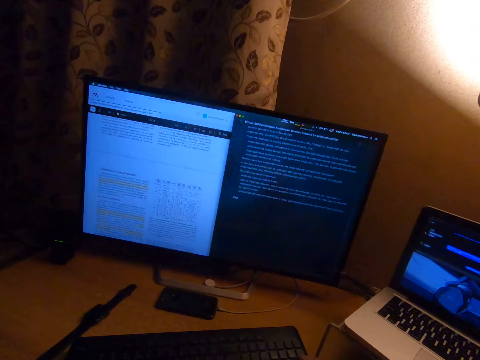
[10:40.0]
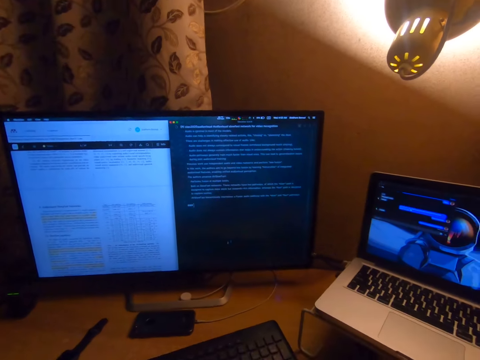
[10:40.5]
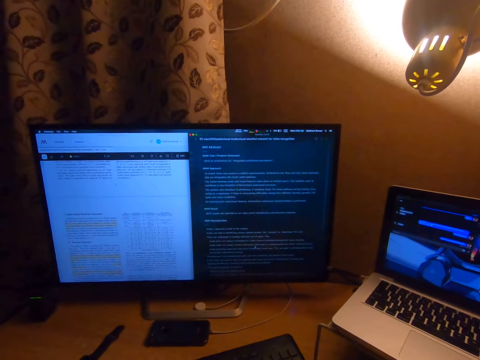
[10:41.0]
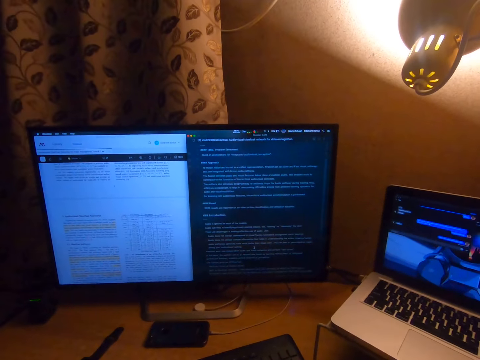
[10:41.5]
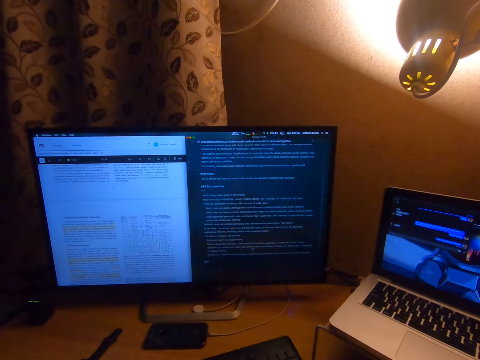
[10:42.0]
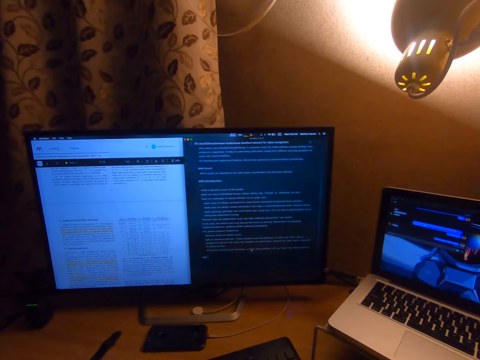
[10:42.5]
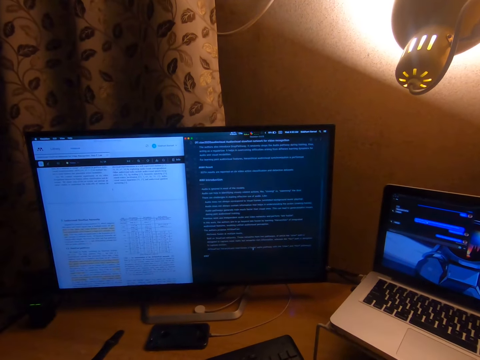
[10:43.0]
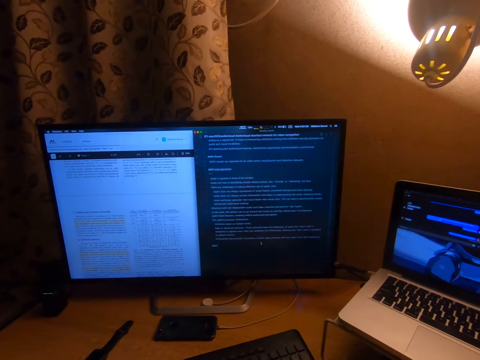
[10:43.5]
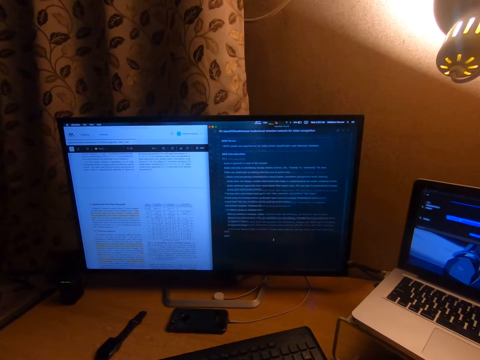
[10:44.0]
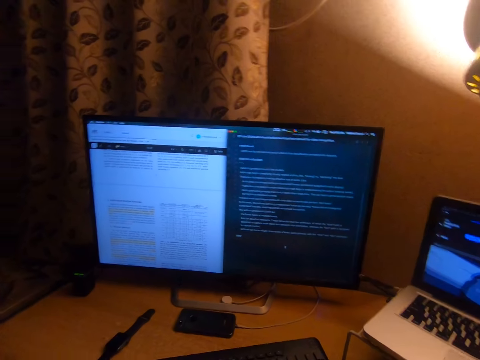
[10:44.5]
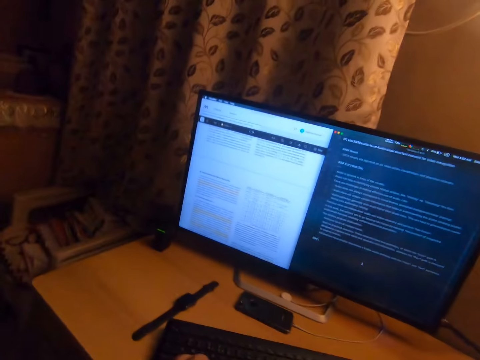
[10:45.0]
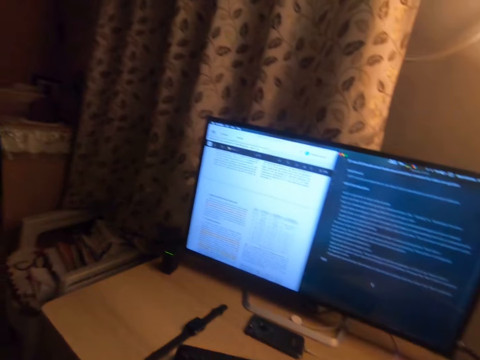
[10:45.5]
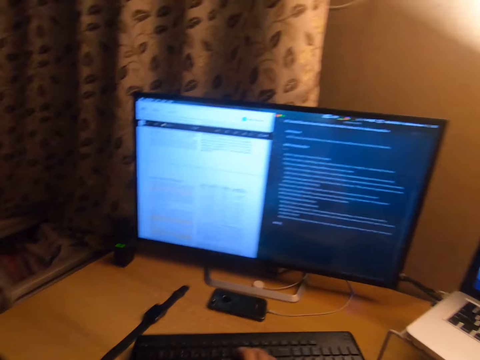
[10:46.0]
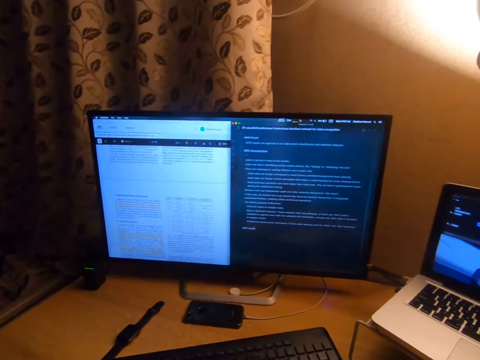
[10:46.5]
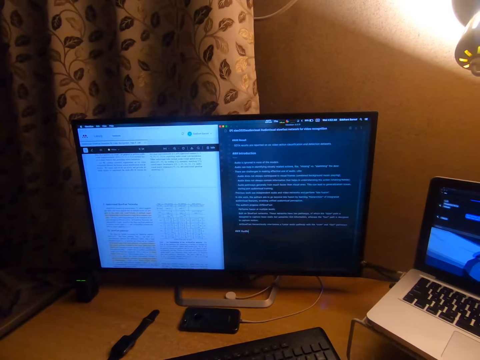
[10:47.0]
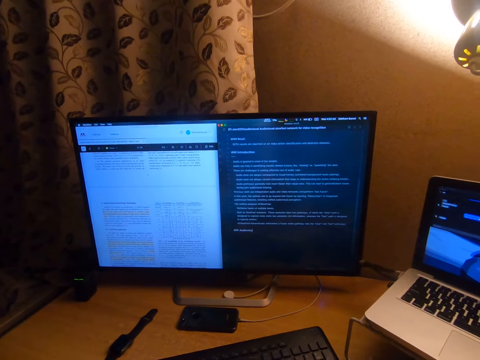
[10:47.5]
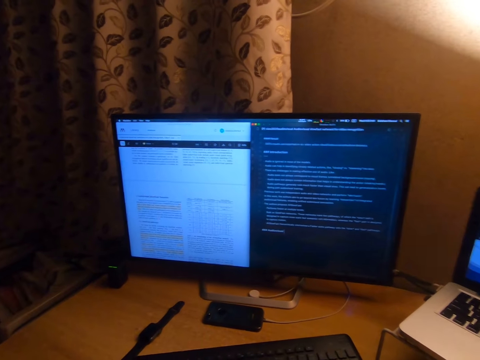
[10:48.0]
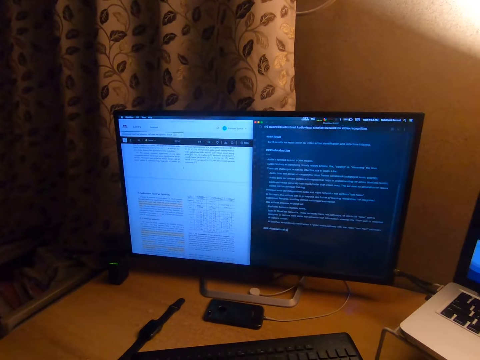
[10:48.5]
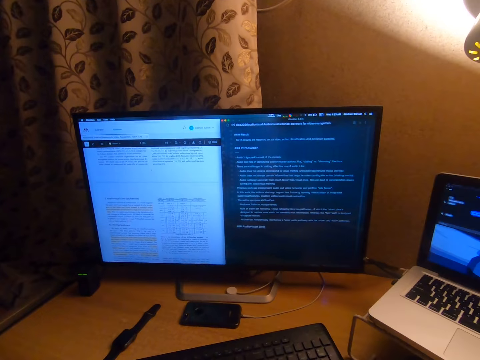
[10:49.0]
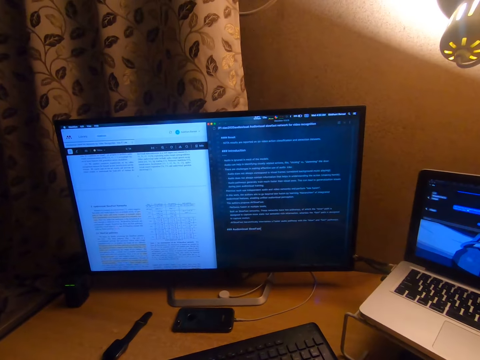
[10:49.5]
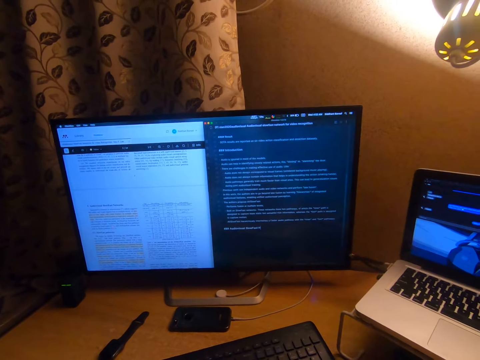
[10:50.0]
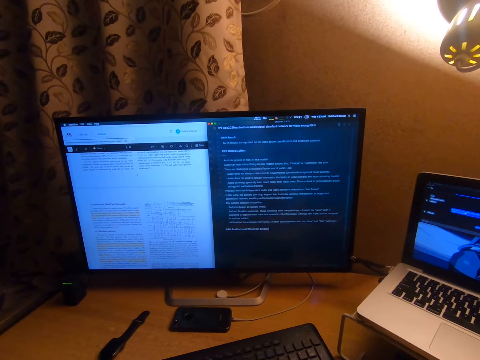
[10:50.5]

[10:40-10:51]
The camera wearer scrolls through the computer.

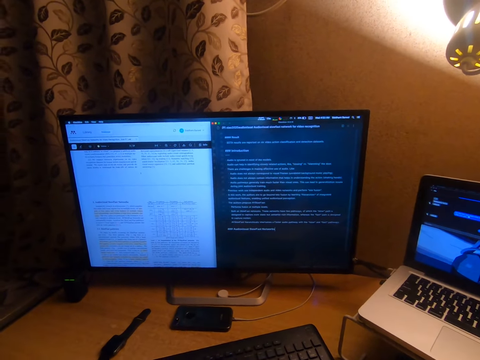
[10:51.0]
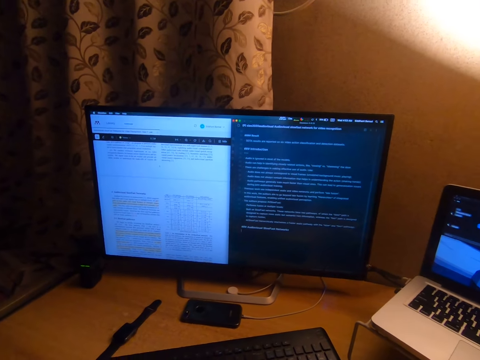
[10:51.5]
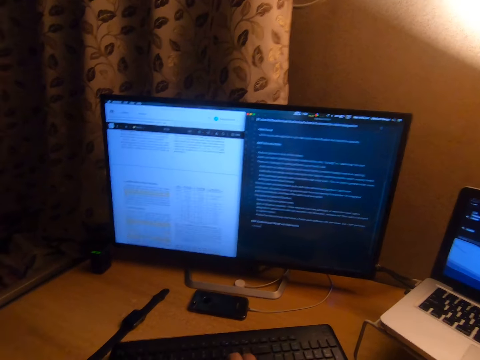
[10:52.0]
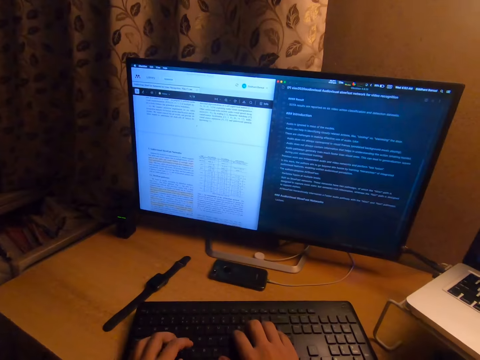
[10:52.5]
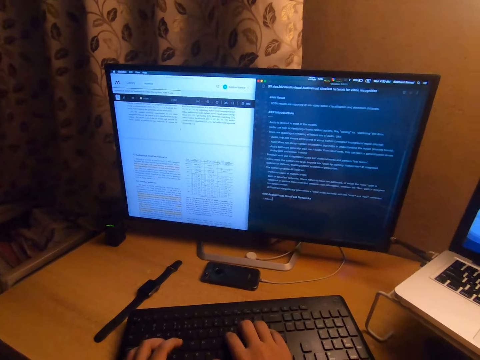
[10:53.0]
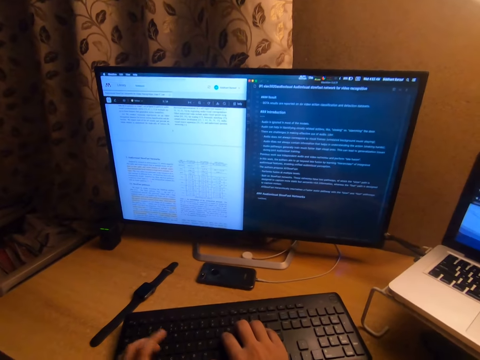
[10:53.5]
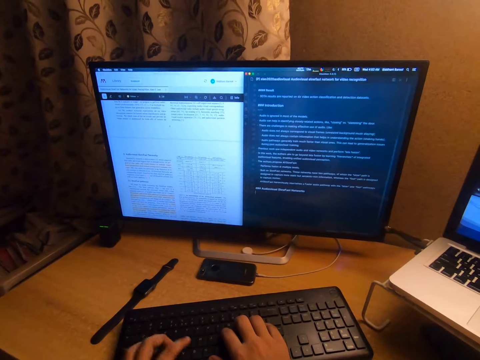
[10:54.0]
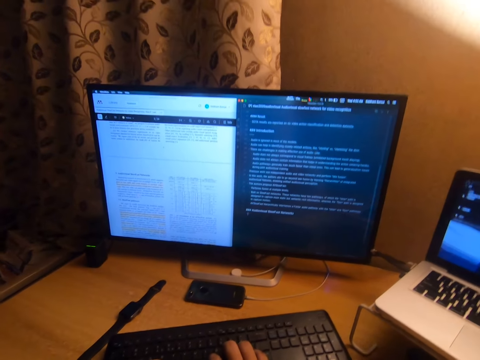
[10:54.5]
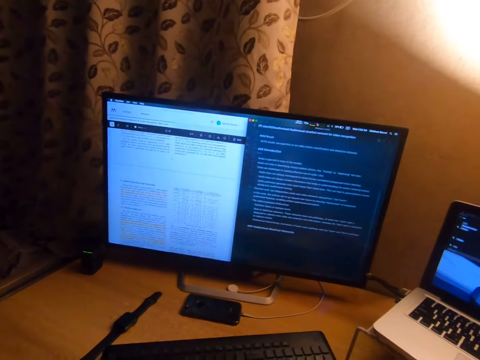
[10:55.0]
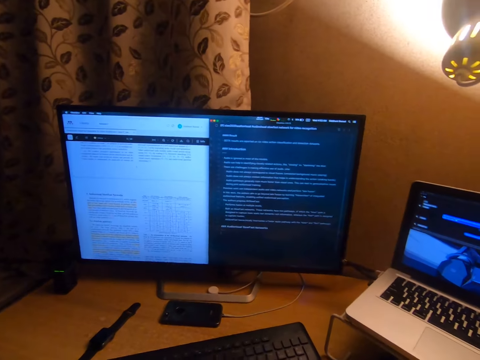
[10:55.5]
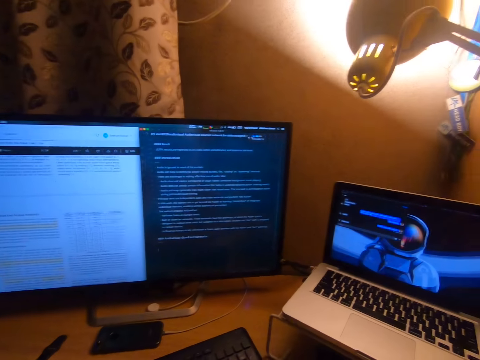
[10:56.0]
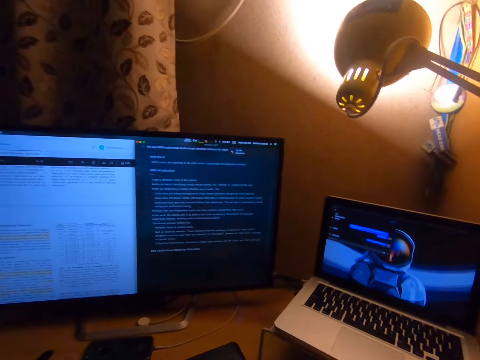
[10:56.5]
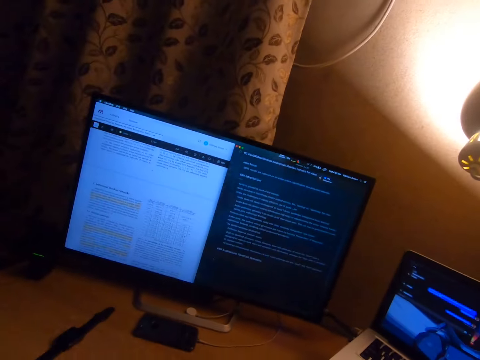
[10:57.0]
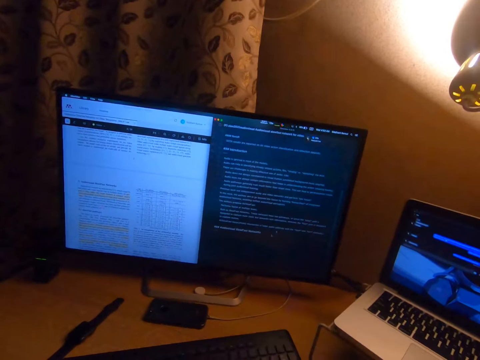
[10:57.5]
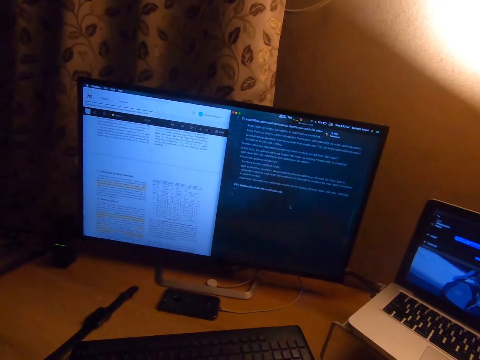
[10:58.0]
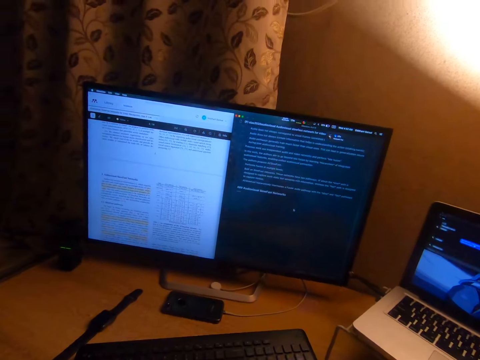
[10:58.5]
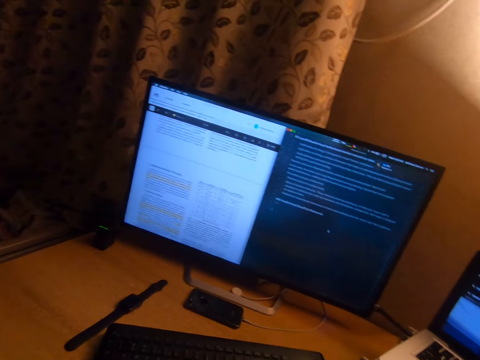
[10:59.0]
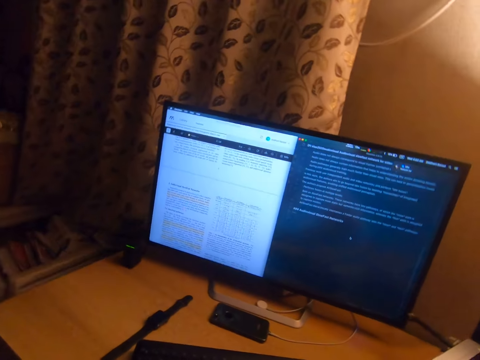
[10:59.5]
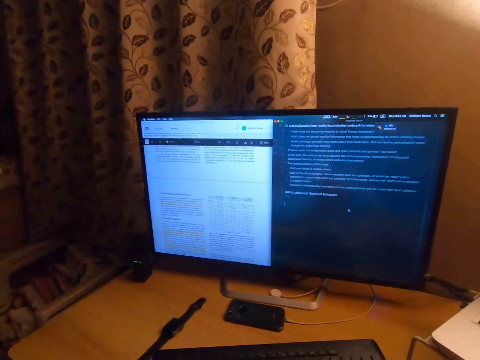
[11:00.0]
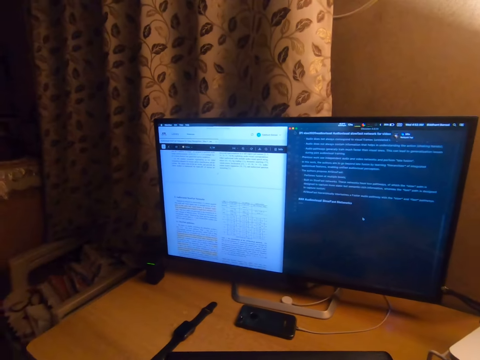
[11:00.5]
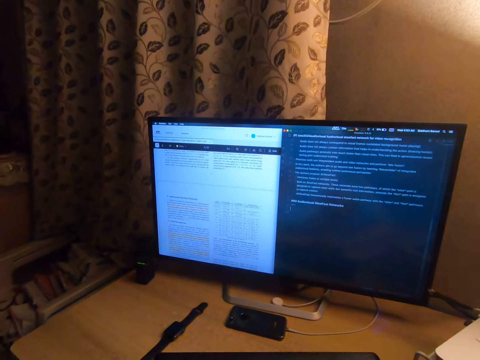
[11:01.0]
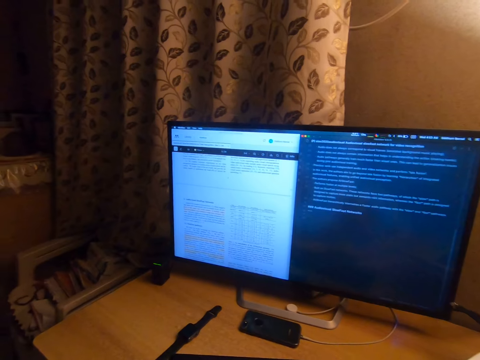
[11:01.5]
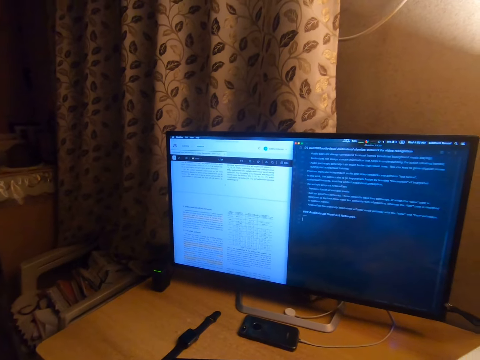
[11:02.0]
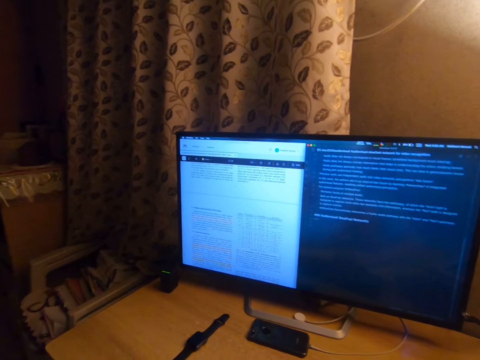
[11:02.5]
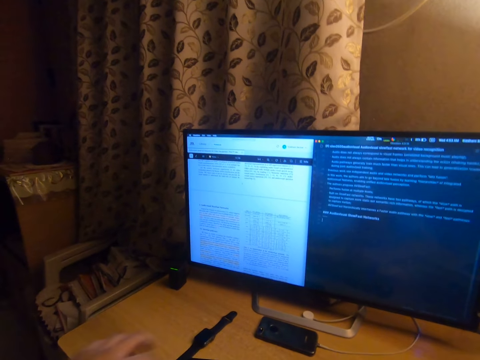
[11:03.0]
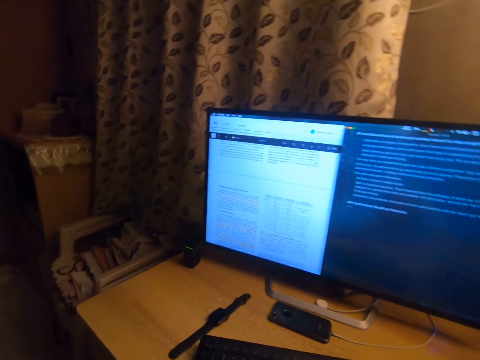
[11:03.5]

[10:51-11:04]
The camera wearer types on the keyboard. They look around the room. They scroll through the computer.

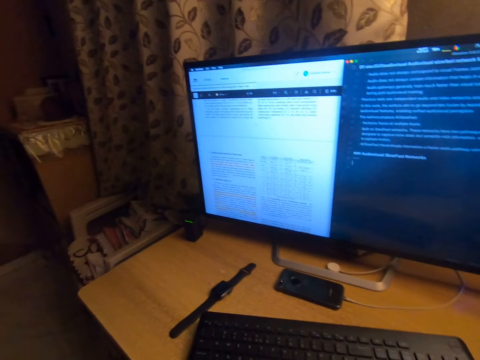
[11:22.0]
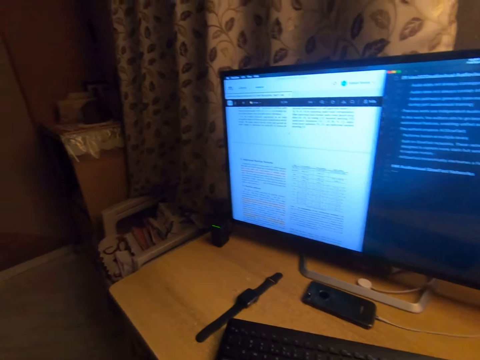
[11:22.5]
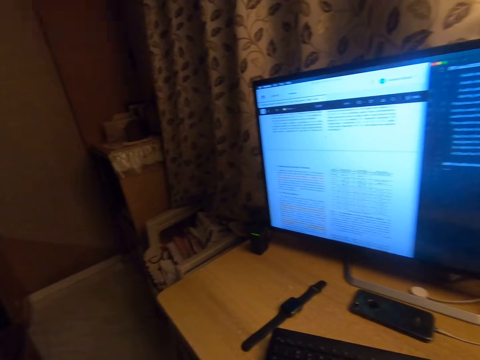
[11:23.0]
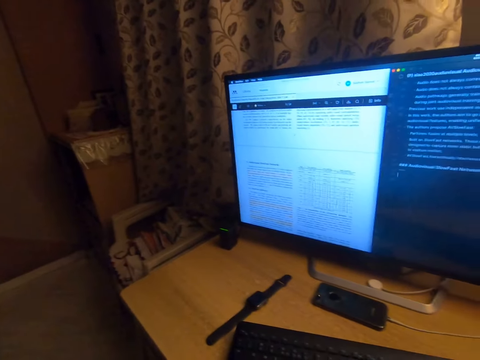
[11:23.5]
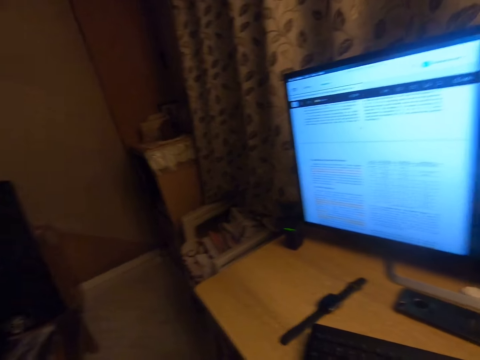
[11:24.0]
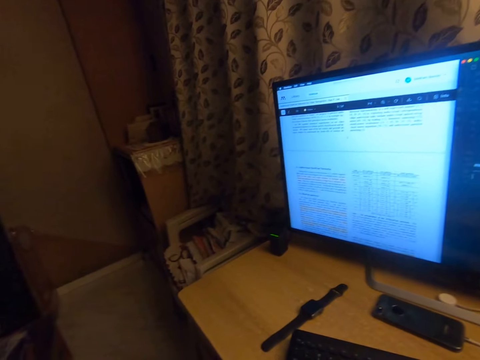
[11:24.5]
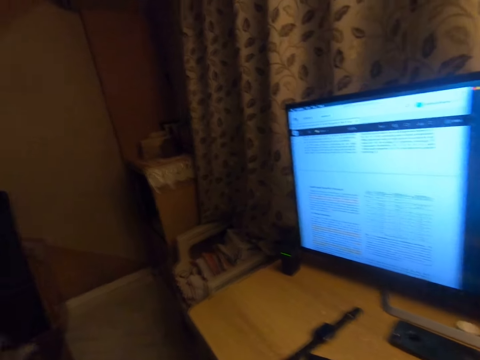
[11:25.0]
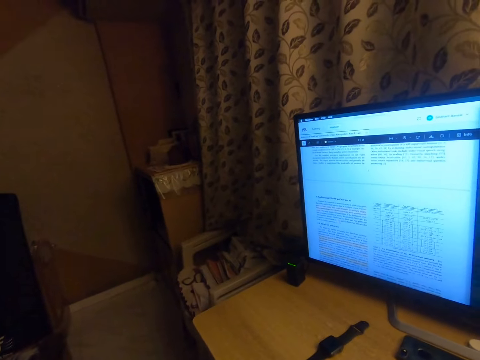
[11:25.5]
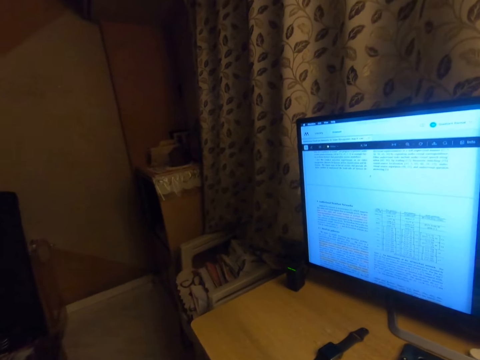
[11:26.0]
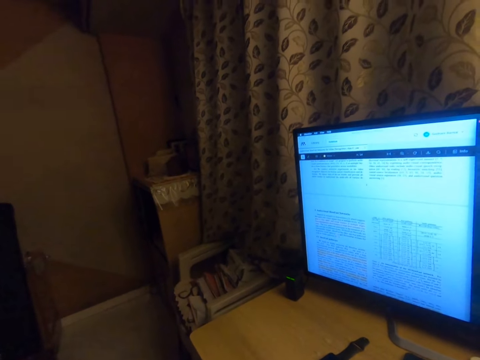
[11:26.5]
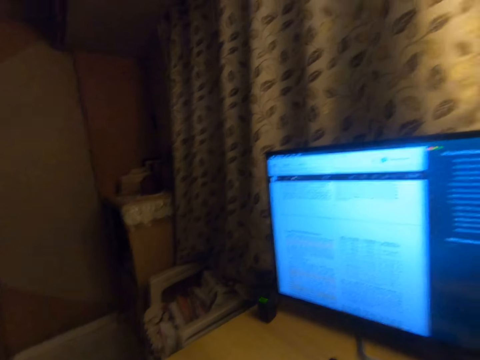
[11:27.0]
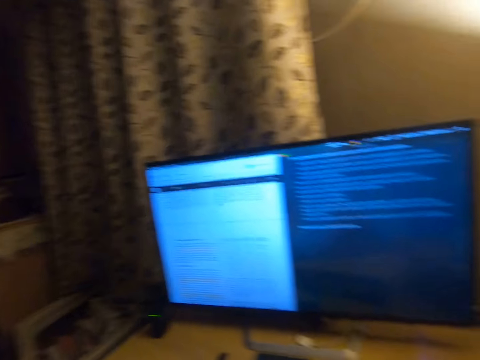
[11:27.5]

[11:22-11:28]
The camera wearer looks around the room.
